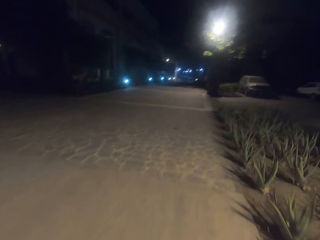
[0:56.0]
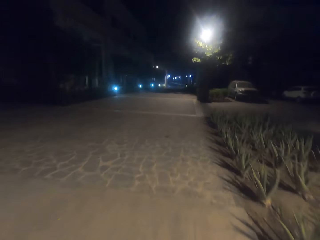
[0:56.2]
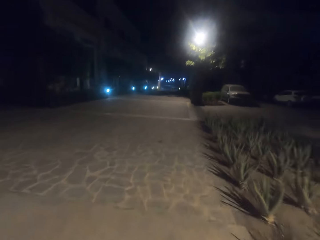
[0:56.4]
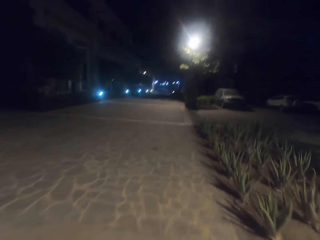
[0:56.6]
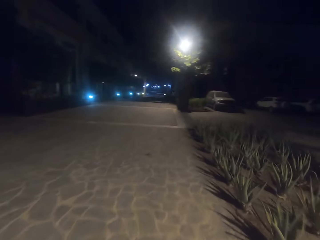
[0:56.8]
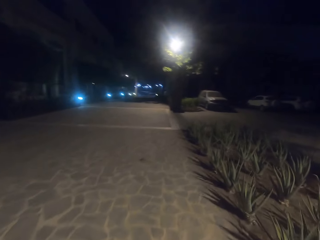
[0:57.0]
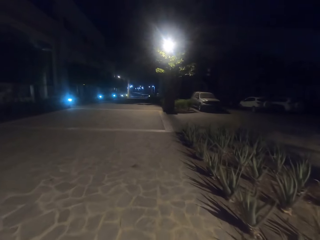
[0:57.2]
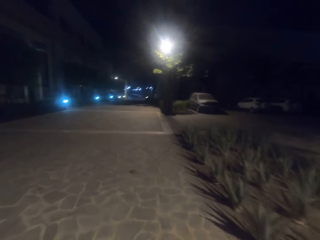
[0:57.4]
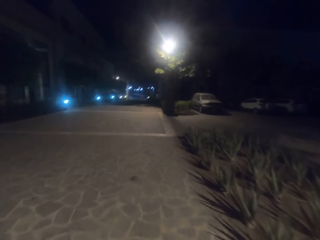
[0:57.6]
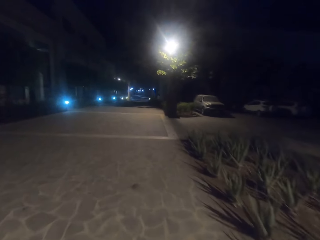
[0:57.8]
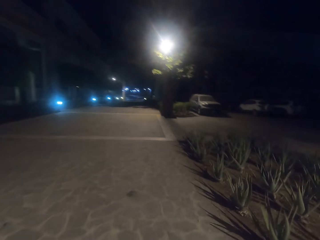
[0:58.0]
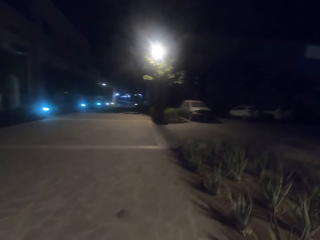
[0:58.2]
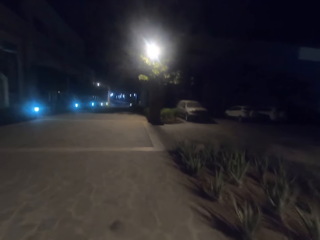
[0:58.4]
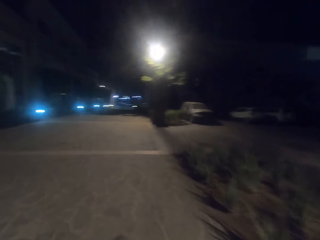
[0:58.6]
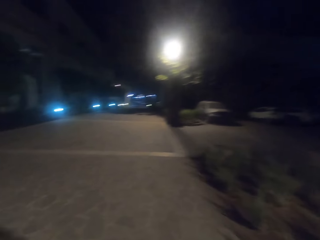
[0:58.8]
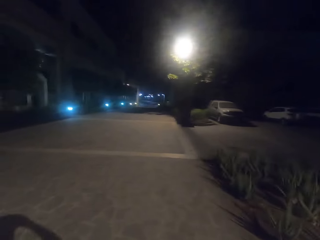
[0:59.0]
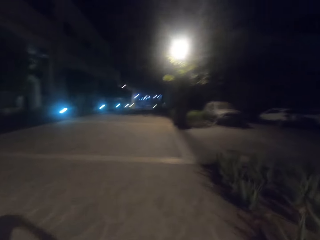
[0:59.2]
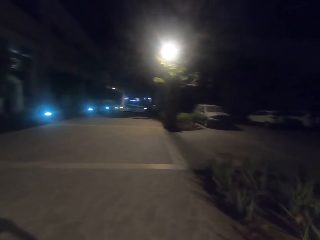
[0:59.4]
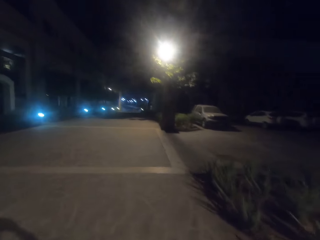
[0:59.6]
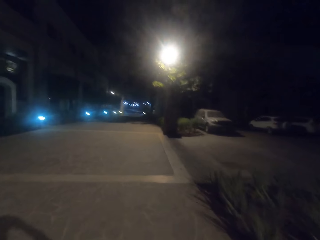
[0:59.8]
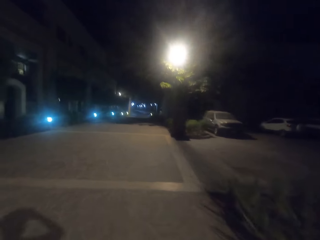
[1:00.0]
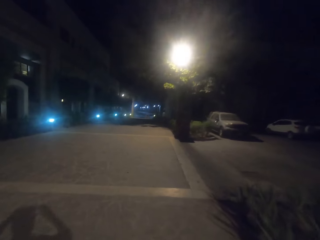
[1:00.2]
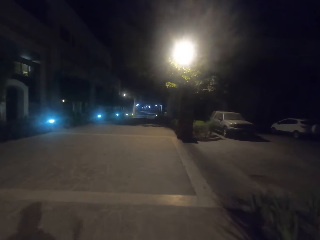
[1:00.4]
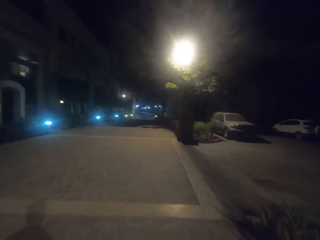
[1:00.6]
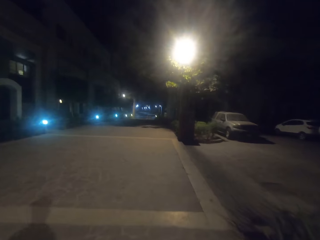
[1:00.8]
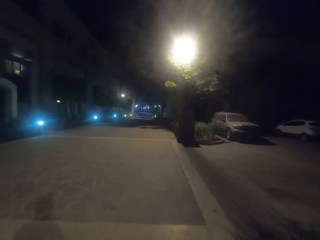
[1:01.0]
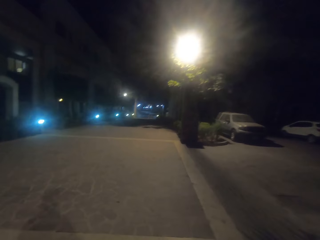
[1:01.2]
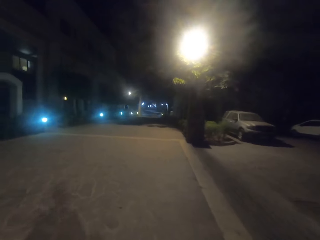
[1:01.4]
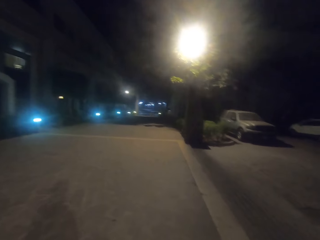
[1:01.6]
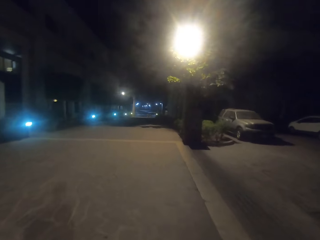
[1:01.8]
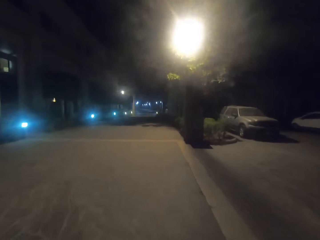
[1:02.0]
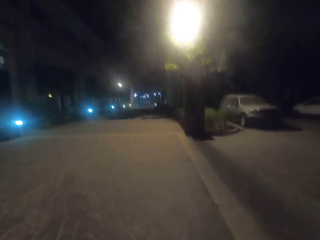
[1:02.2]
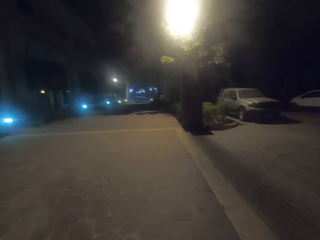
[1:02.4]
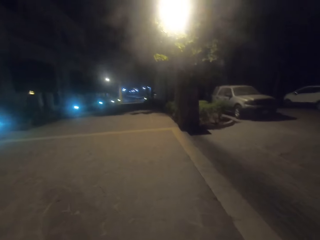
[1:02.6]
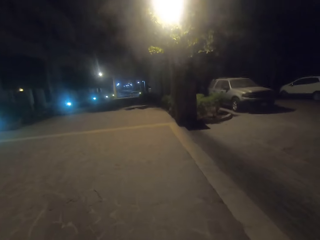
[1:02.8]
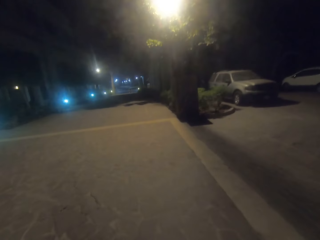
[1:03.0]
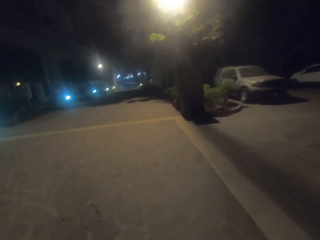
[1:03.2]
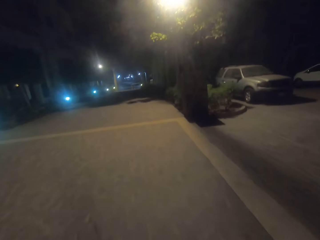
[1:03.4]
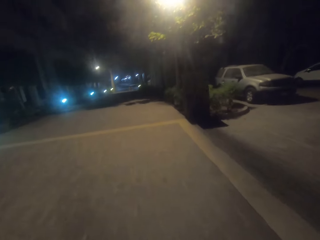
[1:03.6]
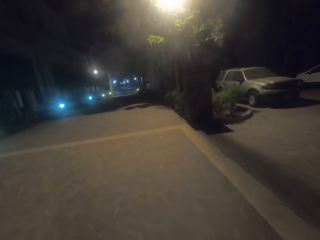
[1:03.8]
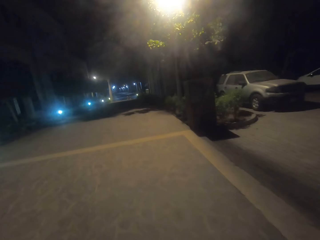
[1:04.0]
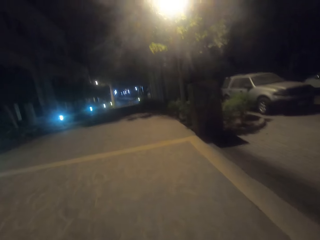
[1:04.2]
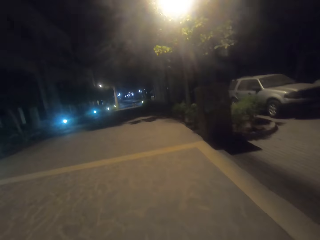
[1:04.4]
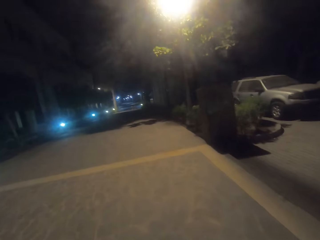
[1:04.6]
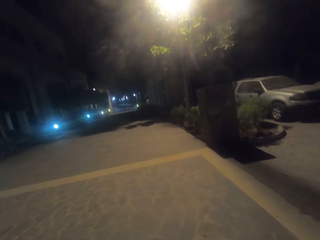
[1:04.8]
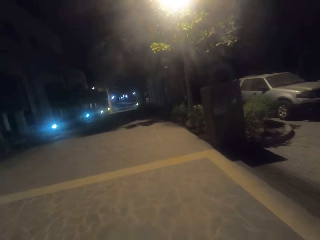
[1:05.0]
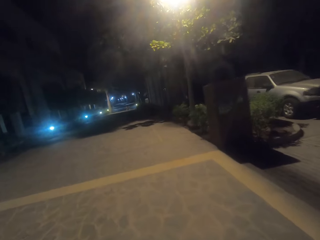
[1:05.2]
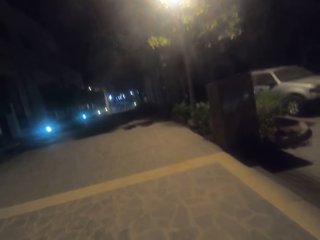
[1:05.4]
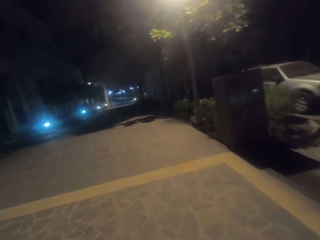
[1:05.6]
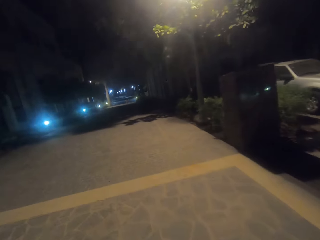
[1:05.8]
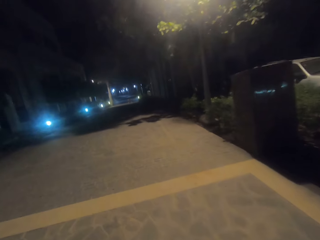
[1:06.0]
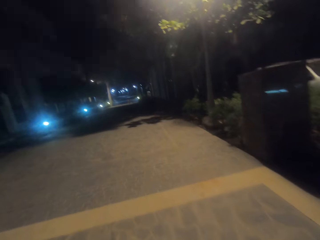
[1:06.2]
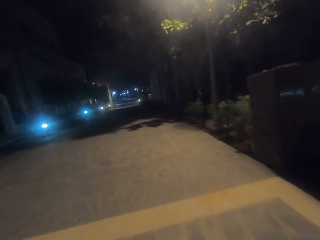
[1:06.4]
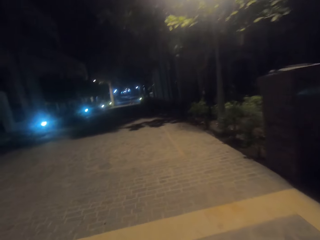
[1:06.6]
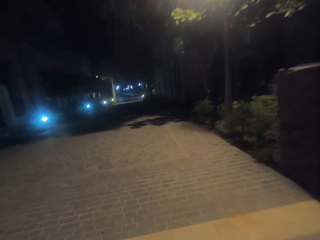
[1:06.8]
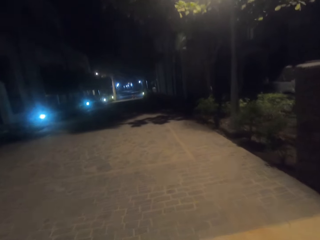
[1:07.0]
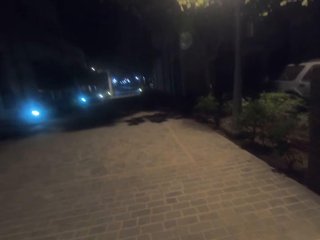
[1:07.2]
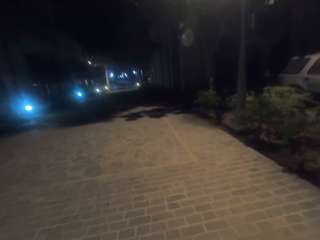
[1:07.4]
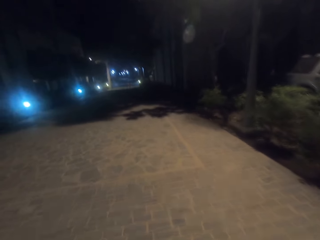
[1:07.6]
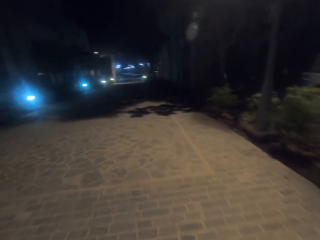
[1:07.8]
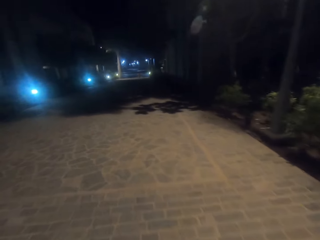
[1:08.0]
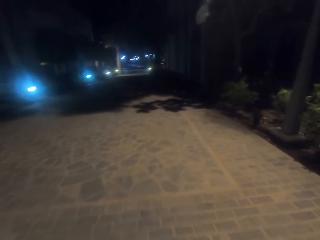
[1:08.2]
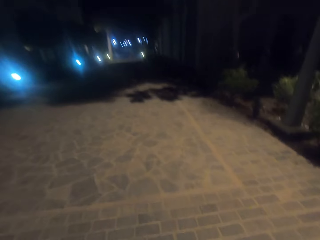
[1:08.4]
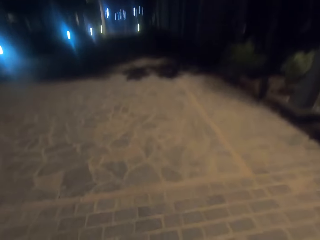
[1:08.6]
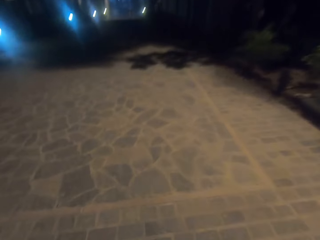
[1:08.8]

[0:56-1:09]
The camera wearer looks at the vehicles. They walk on the way.

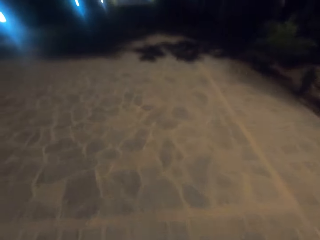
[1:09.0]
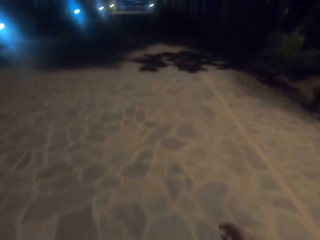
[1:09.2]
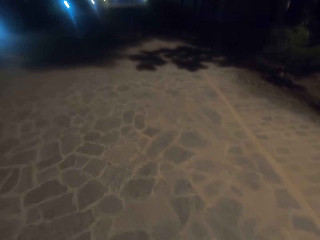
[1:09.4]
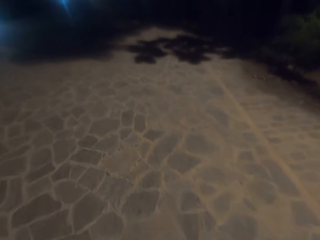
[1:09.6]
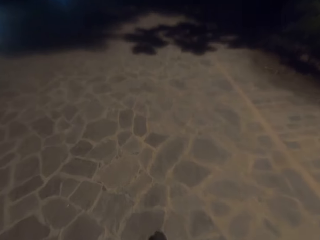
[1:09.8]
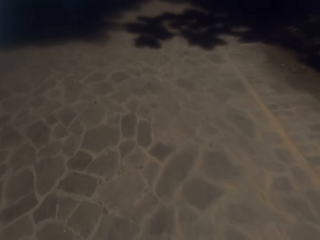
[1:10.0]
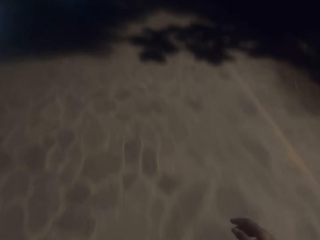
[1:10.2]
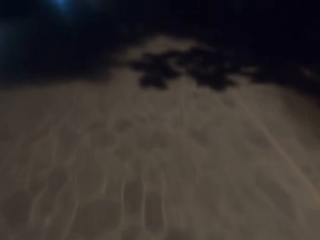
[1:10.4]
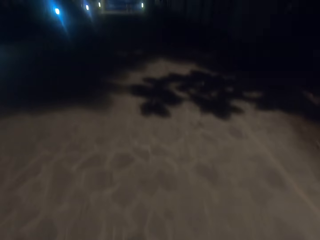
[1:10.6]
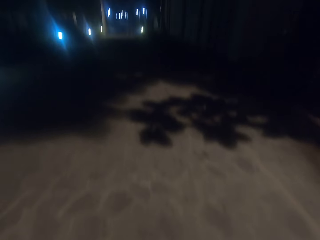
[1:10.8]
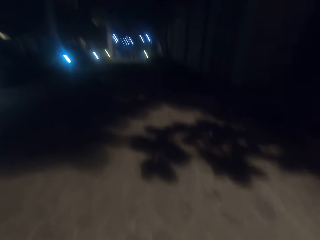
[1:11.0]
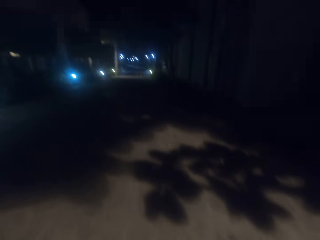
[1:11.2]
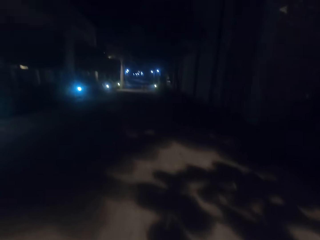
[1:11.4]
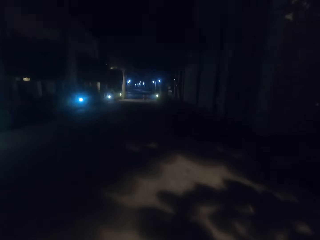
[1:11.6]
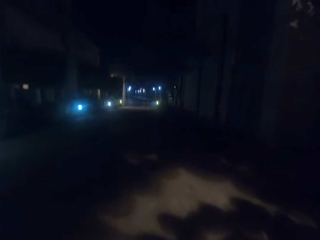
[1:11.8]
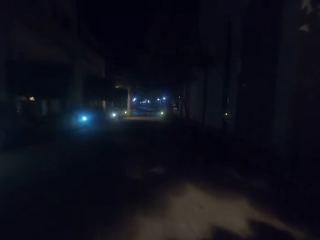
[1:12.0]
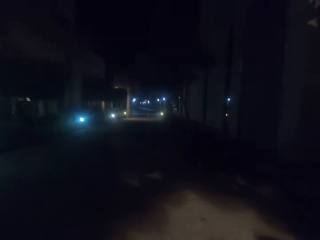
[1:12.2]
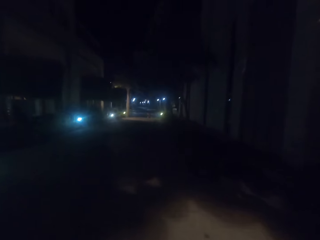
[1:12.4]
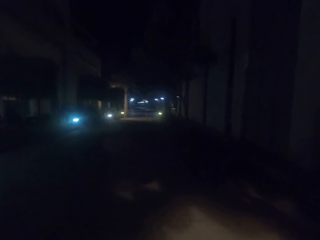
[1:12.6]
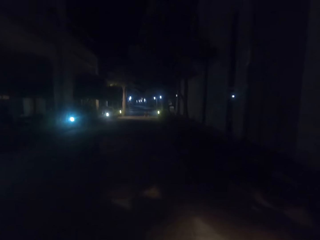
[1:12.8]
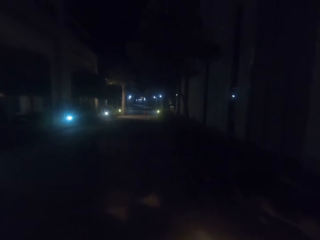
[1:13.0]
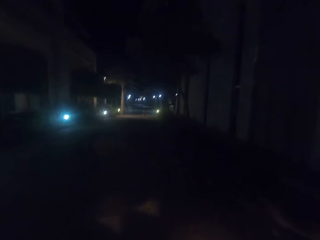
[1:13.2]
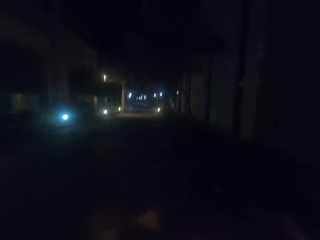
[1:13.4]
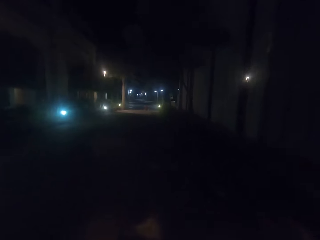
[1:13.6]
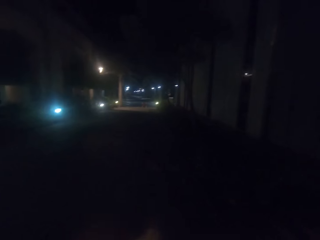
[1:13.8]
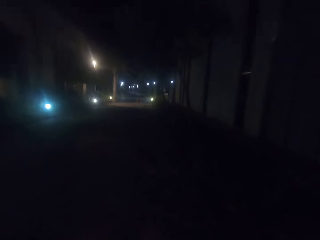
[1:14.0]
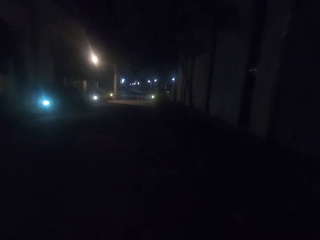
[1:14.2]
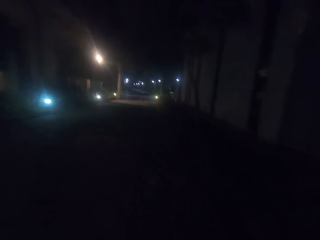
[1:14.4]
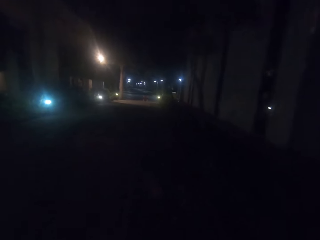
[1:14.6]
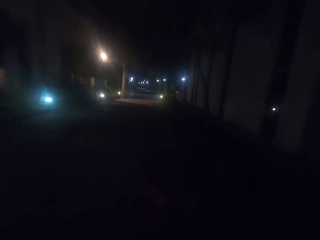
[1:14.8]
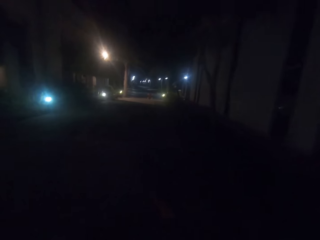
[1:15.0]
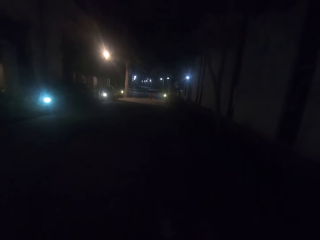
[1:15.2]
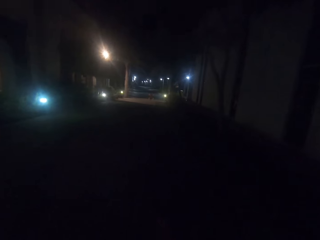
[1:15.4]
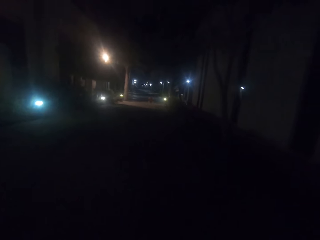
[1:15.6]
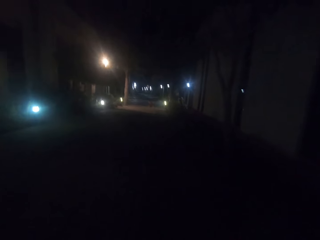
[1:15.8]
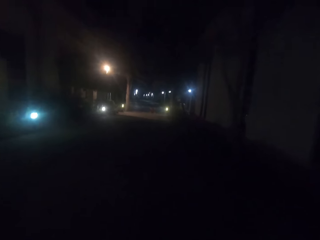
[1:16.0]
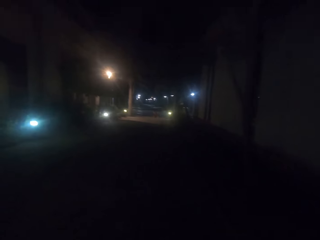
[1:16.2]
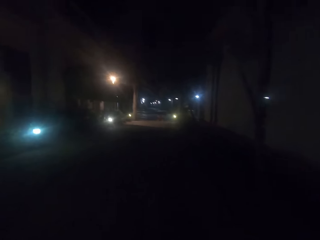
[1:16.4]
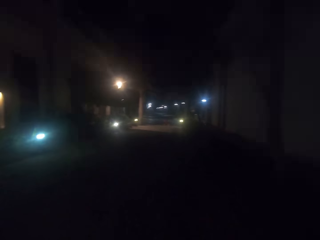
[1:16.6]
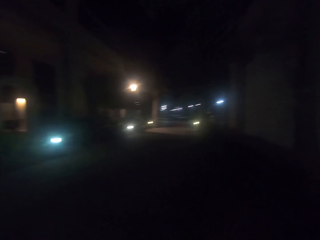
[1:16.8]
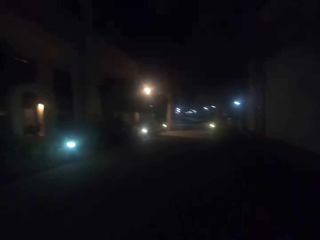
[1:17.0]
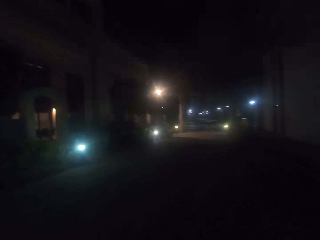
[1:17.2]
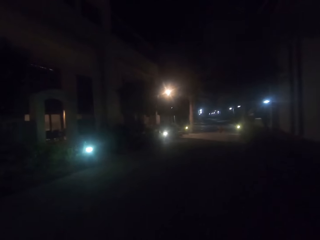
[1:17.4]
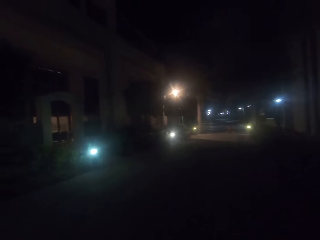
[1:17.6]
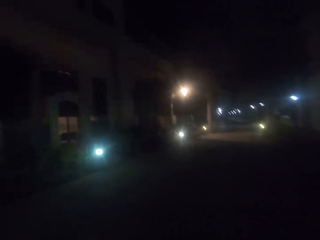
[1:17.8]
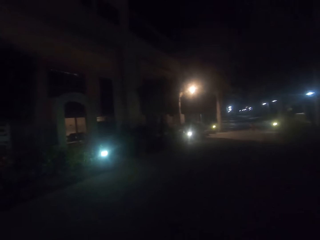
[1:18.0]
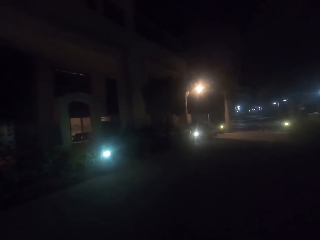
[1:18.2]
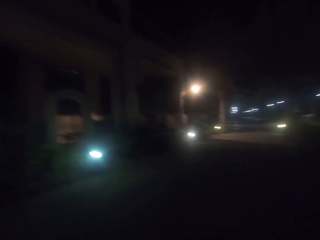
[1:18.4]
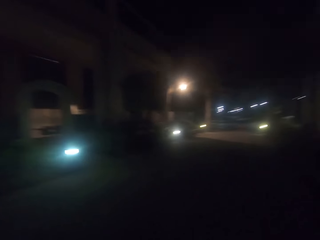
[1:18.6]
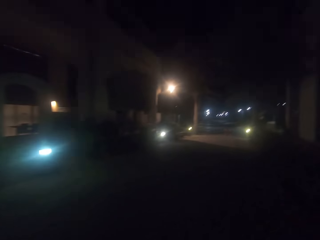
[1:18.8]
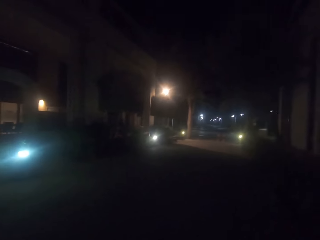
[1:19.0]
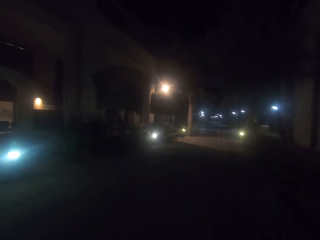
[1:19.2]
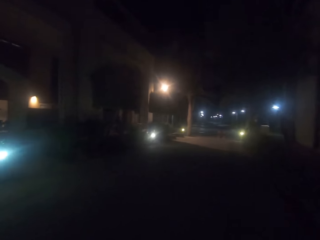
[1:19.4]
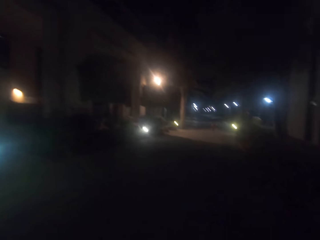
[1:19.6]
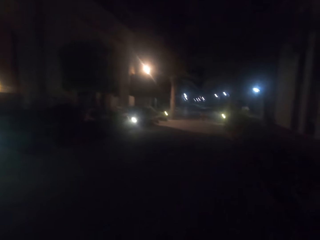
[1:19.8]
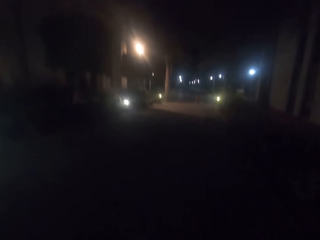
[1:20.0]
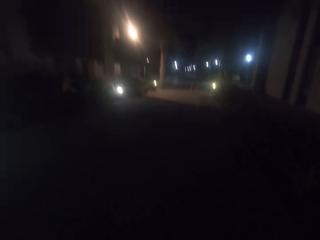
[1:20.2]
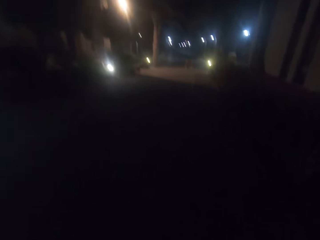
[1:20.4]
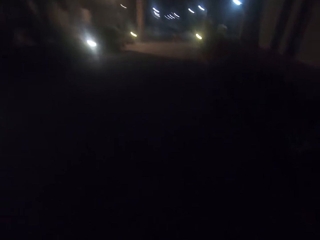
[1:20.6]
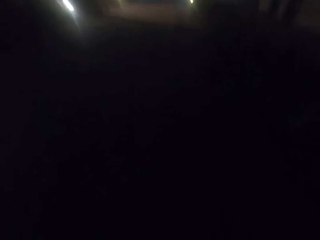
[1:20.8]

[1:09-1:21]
The camera wearer walks on the road. They look on the lights.
